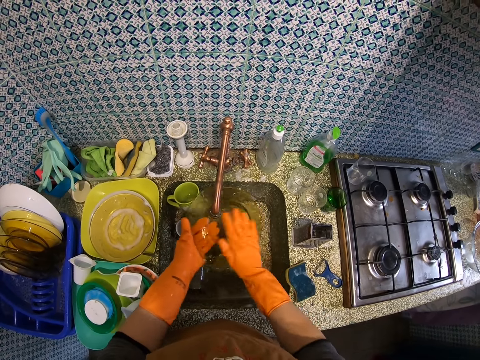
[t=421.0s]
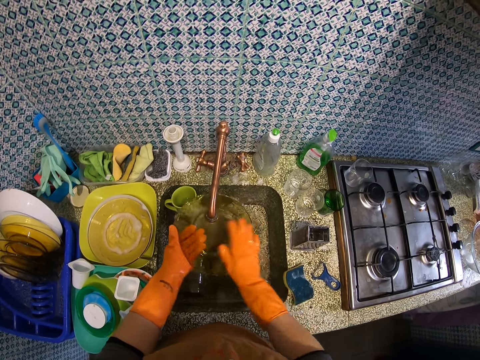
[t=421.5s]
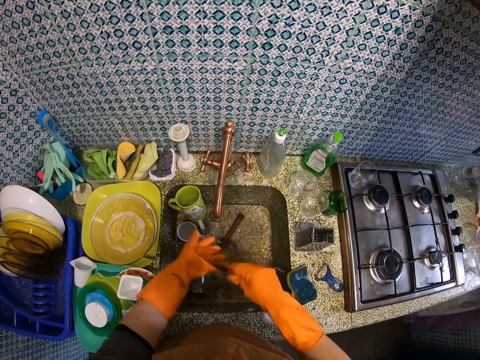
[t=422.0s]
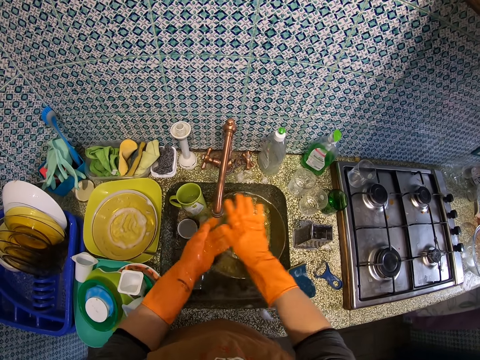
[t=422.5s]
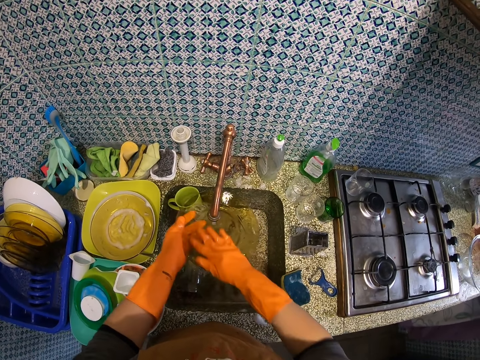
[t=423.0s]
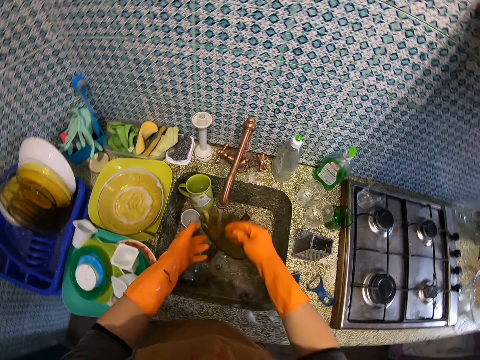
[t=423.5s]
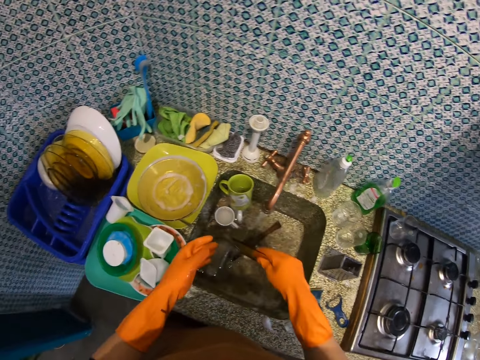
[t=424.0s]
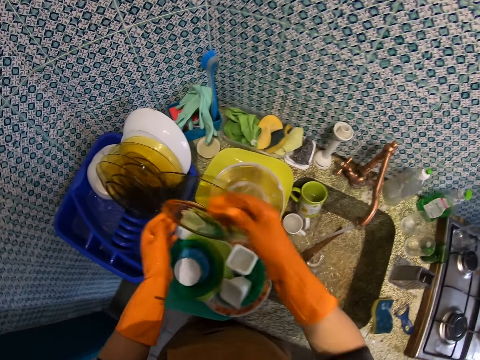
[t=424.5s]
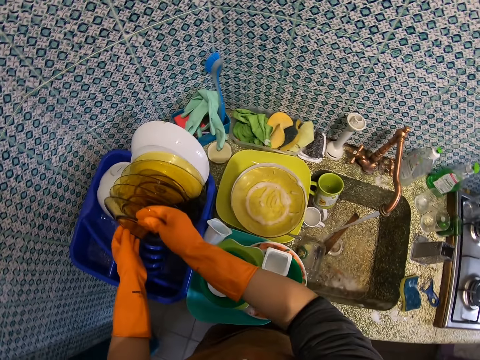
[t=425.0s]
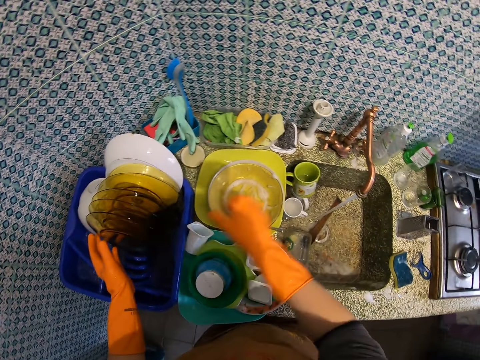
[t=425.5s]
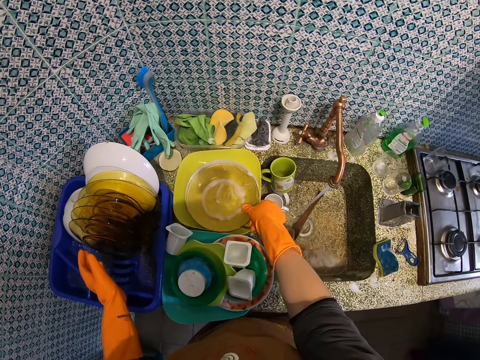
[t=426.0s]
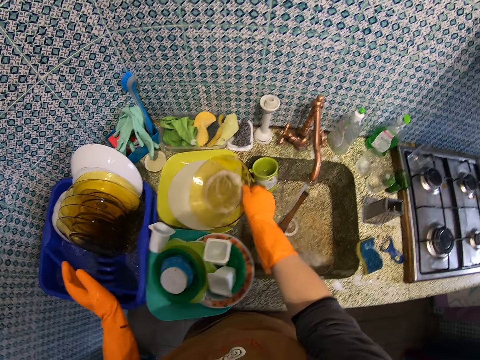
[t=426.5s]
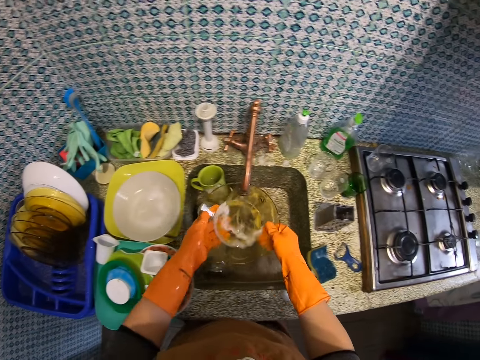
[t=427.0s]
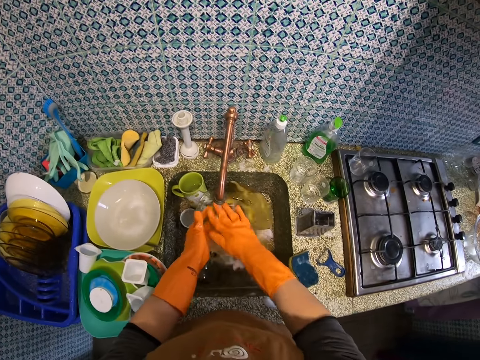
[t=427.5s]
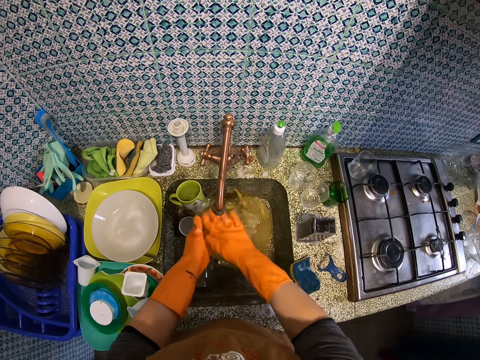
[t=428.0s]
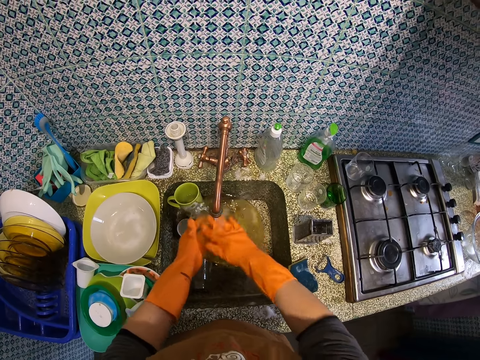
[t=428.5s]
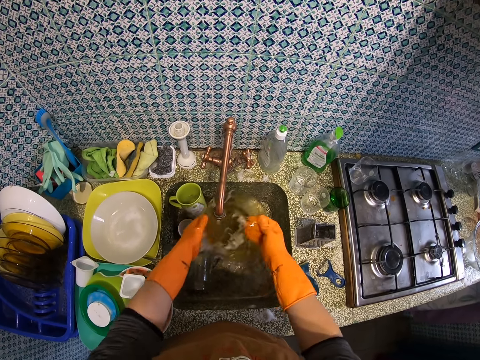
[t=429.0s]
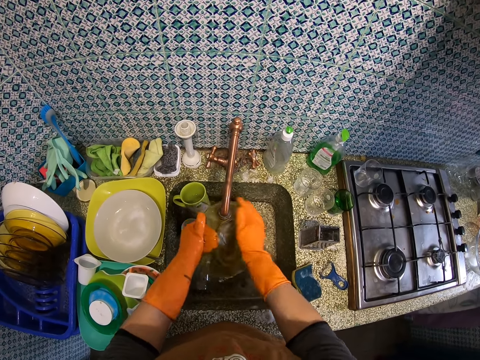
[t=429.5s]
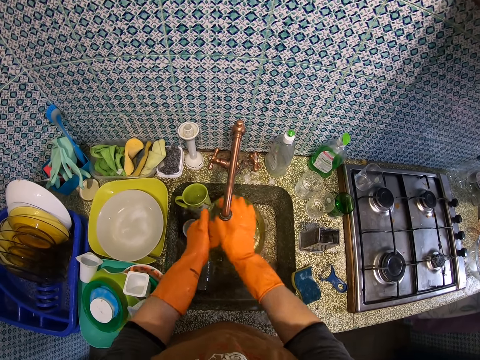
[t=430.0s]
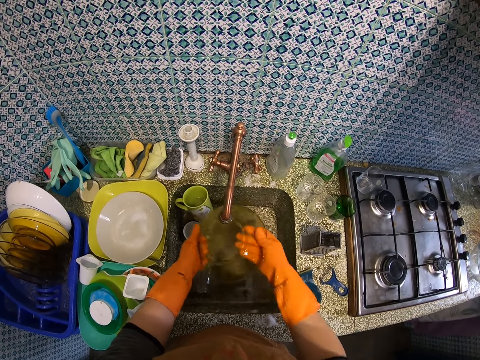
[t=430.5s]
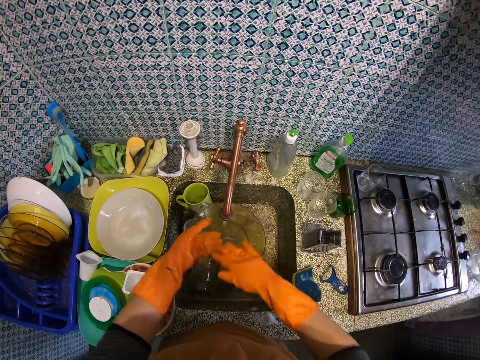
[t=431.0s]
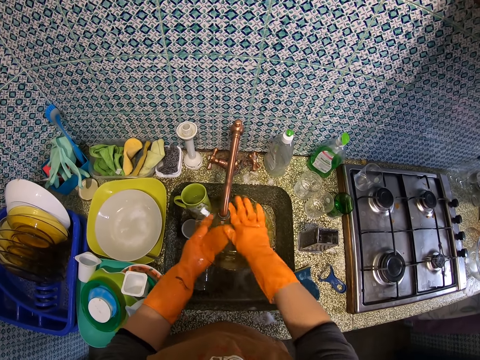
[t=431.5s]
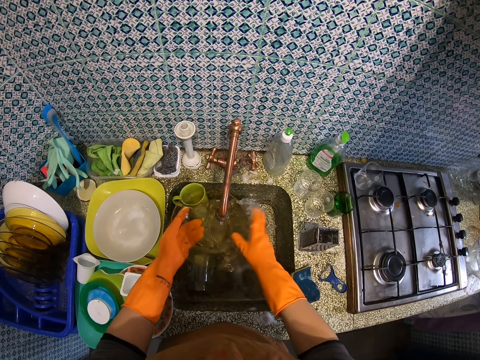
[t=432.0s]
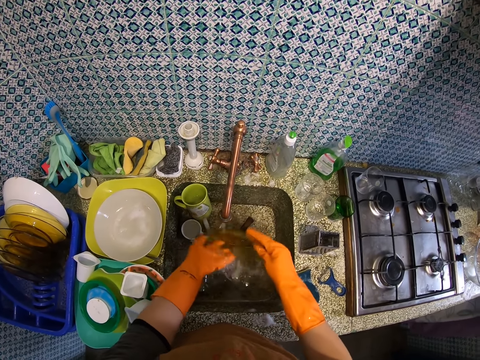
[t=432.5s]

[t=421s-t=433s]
The camera wearer drops the plate in the plate rack. They pick up another plate. They rinse the plate.

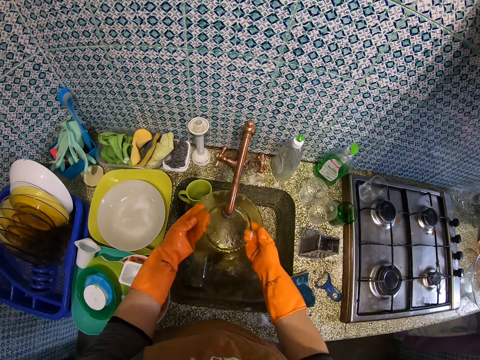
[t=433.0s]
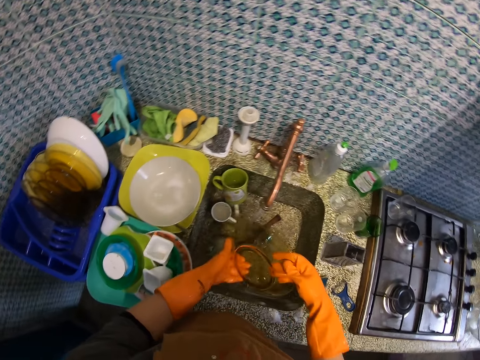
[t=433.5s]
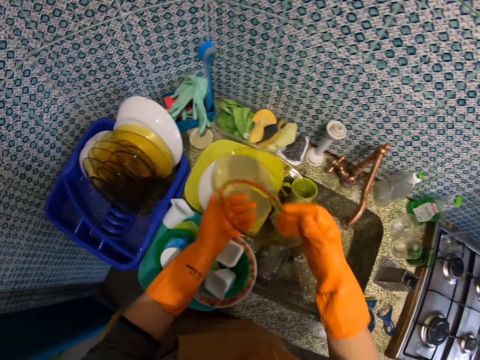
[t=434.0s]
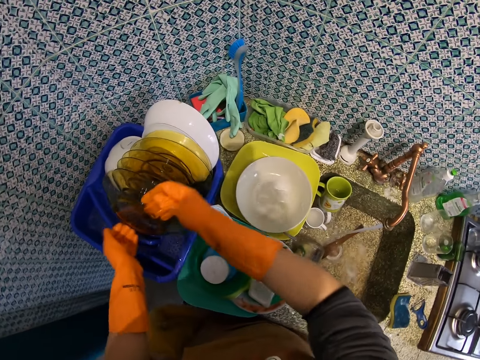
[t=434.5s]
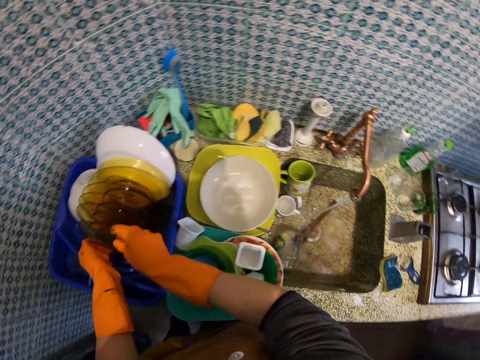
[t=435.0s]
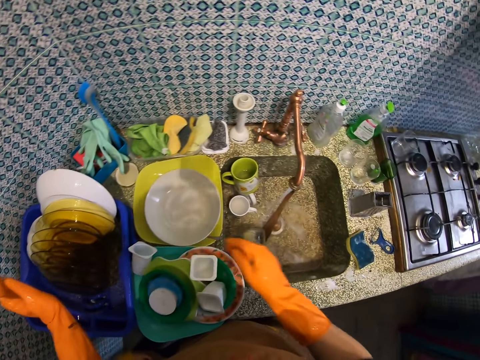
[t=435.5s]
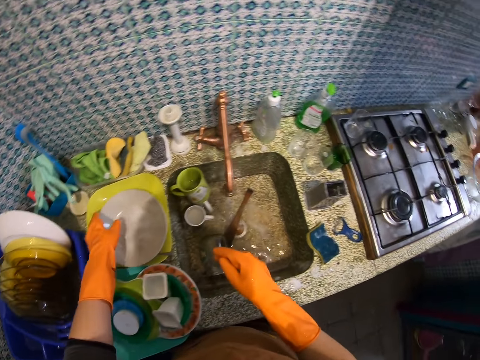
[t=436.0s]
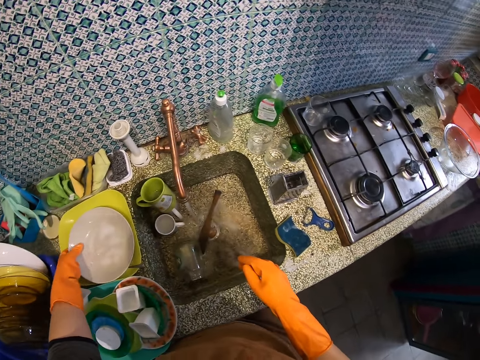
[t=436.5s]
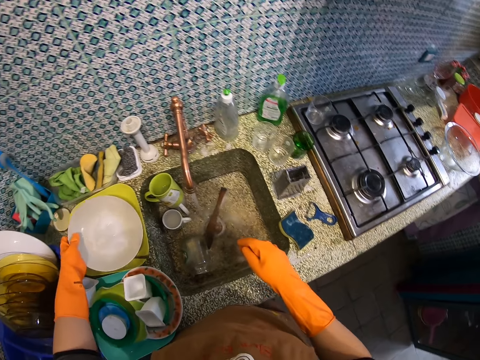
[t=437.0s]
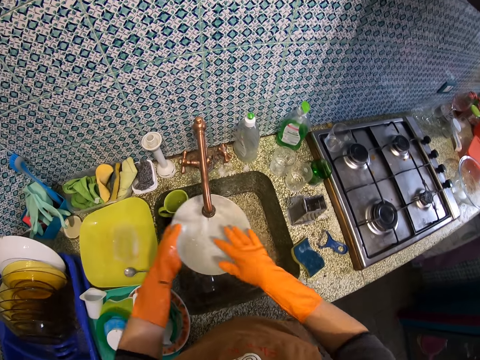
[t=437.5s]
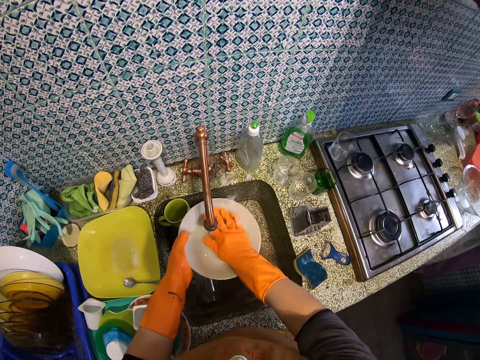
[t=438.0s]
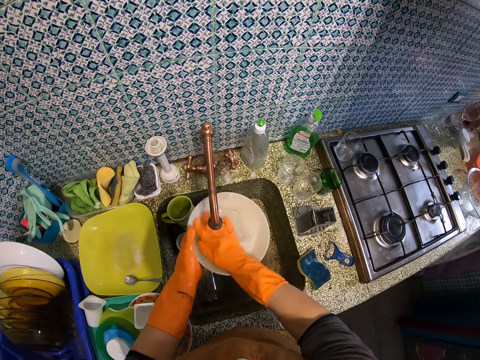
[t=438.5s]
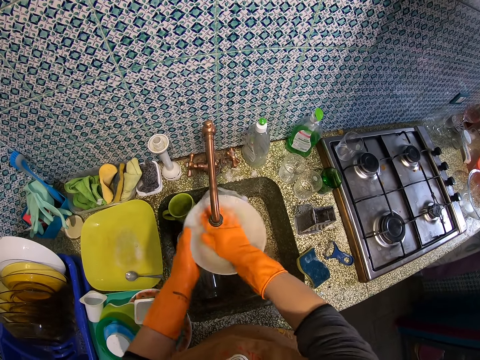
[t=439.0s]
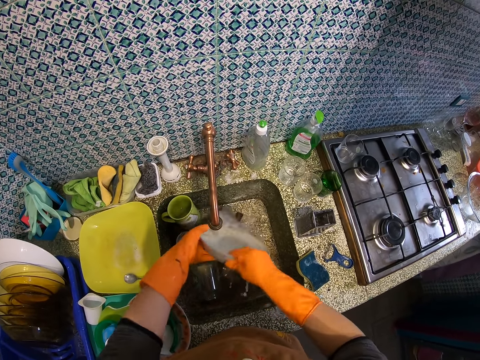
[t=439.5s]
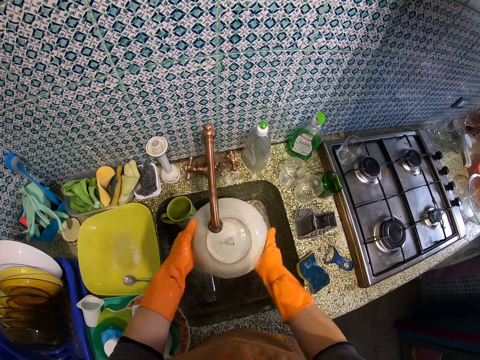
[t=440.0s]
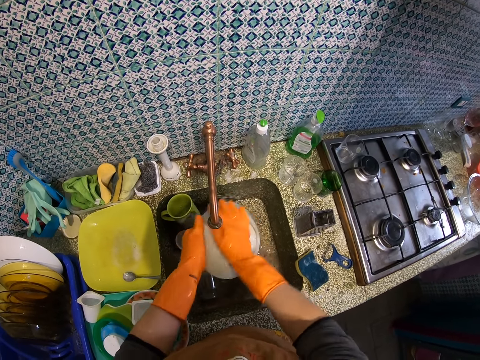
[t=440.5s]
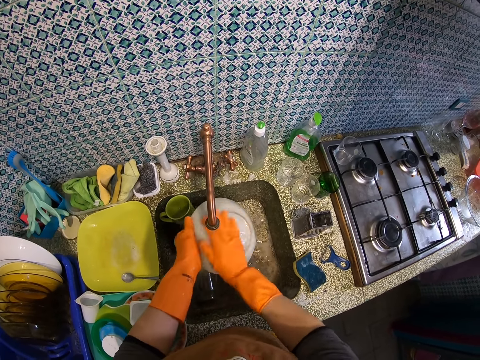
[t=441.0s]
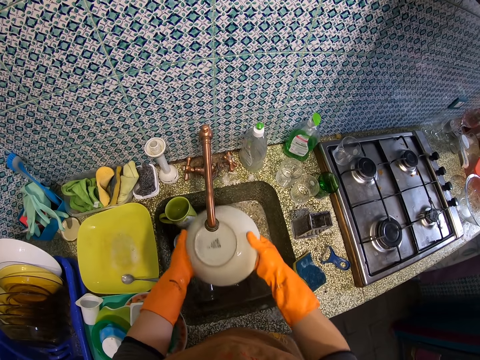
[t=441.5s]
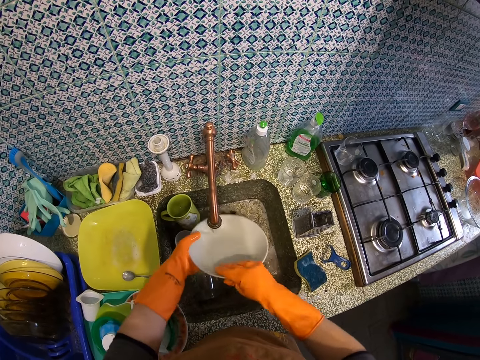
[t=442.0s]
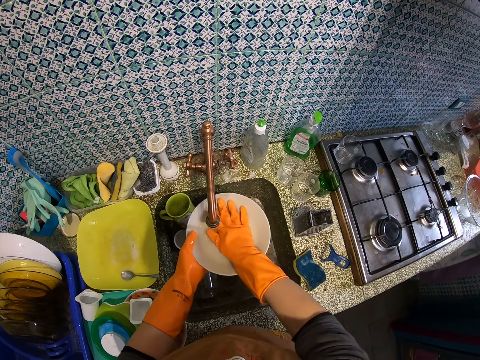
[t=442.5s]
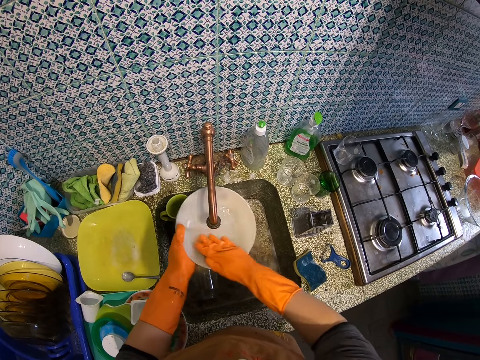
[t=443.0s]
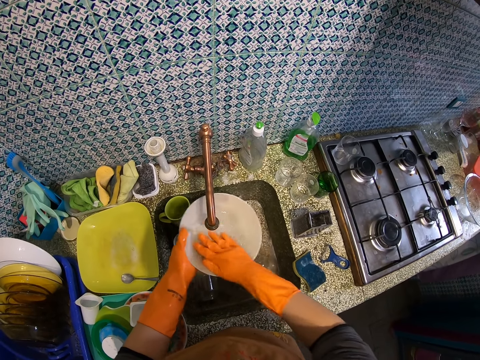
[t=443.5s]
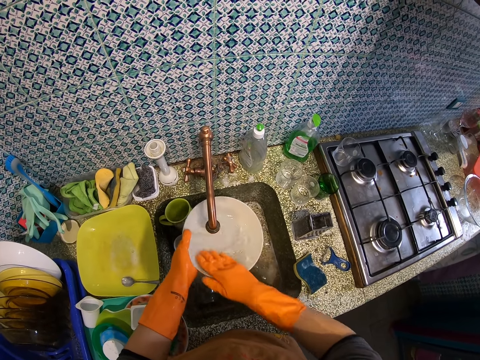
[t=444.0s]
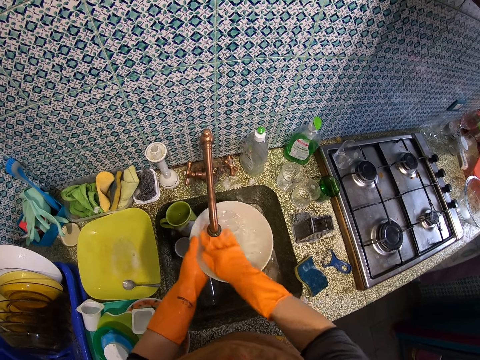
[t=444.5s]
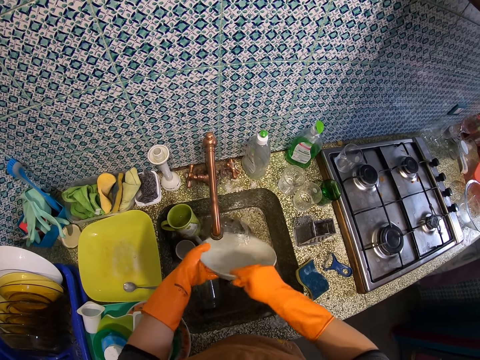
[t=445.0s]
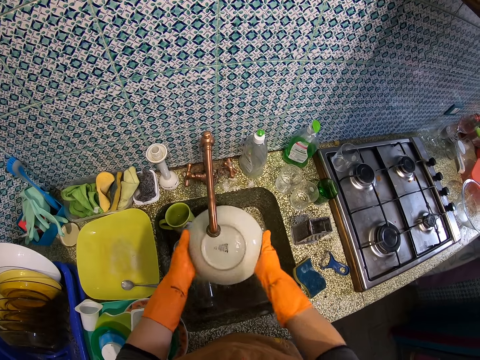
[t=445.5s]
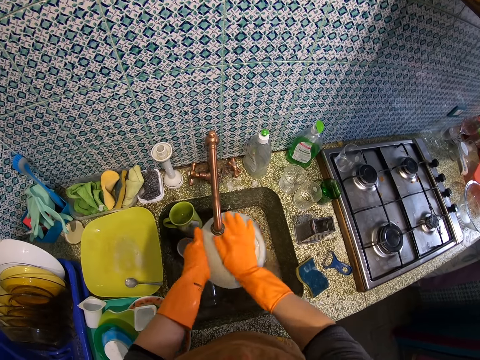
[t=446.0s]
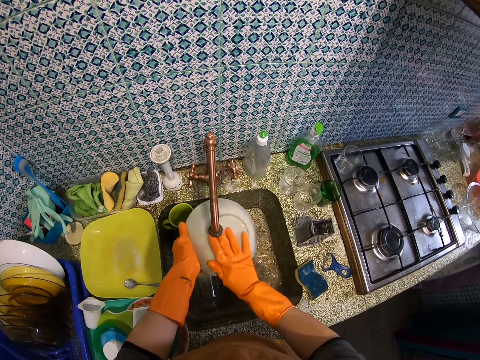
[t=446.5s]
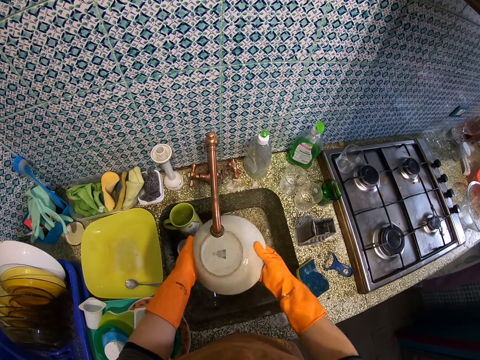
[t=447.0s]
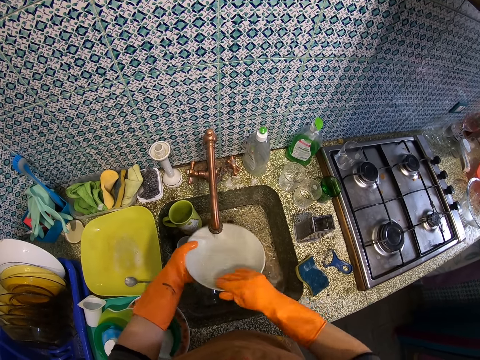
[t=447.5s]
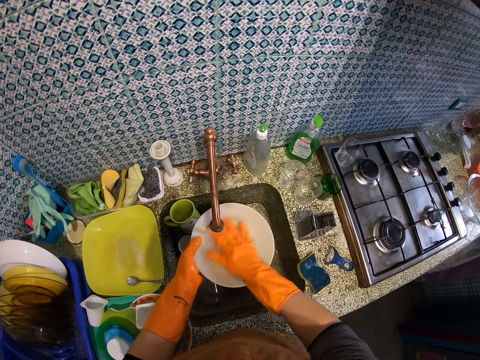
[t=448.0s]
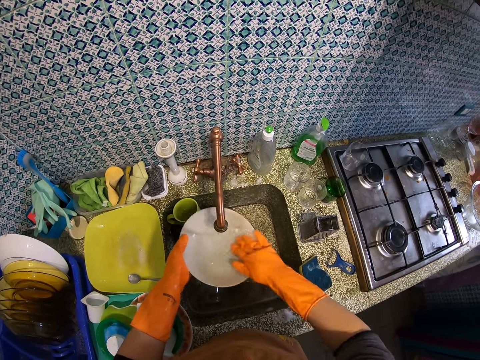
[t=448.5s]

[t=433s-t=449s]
The camera wearer drops the plate in the plate rack. They pick up a soup bowl. They rinse the soup bowl.
